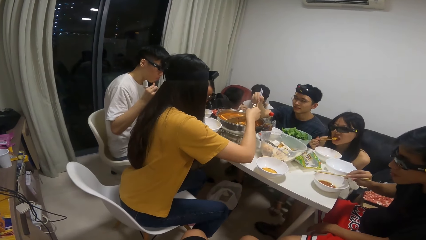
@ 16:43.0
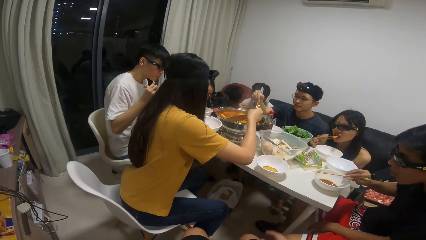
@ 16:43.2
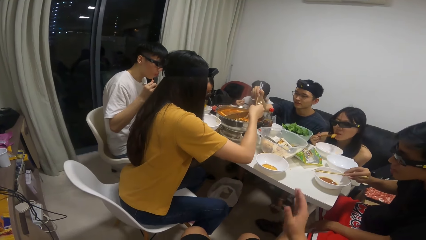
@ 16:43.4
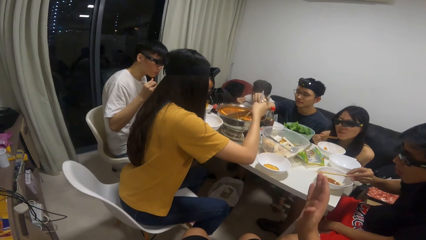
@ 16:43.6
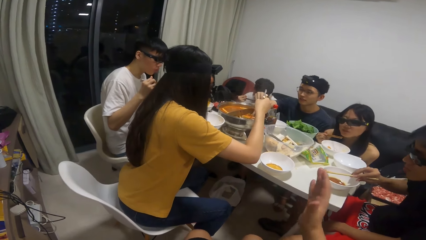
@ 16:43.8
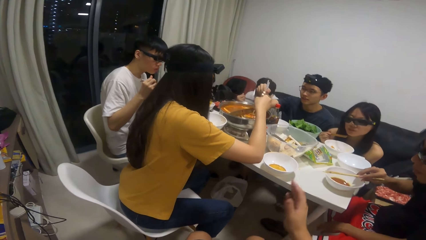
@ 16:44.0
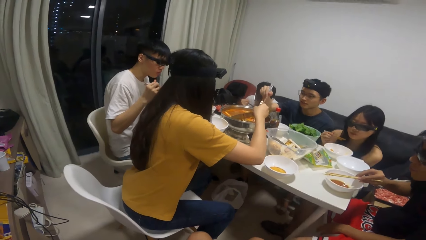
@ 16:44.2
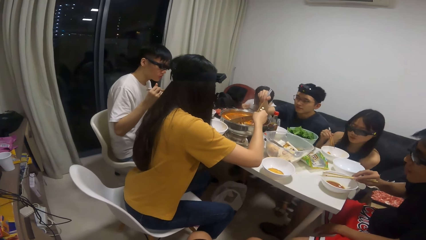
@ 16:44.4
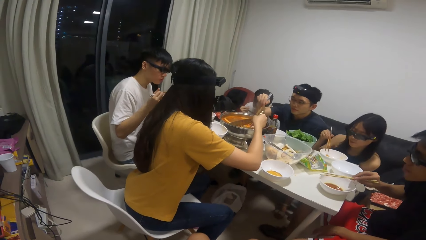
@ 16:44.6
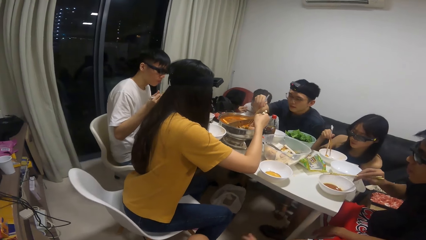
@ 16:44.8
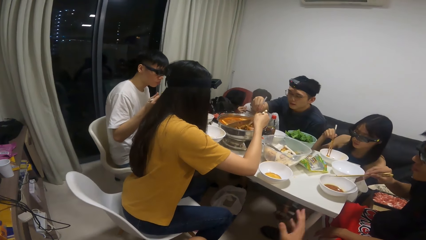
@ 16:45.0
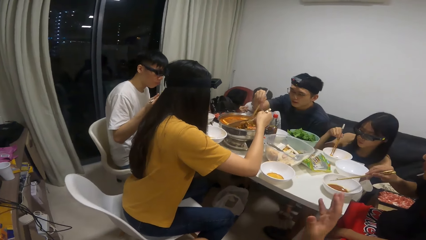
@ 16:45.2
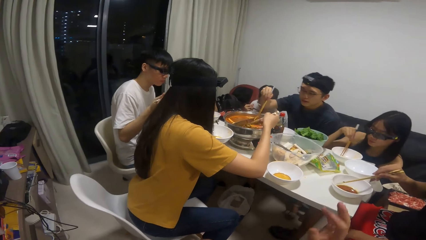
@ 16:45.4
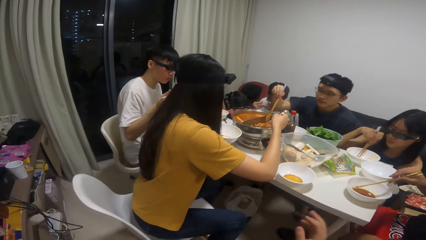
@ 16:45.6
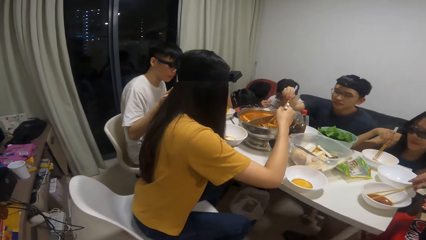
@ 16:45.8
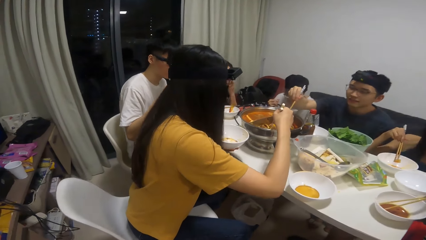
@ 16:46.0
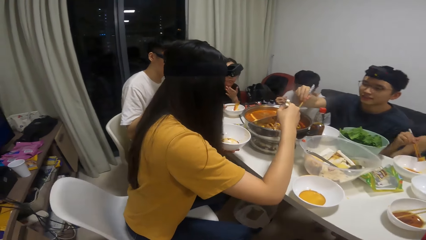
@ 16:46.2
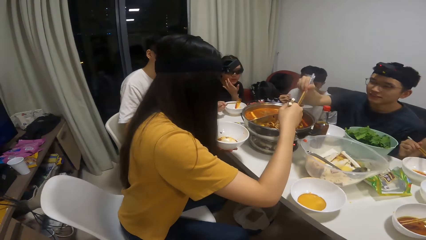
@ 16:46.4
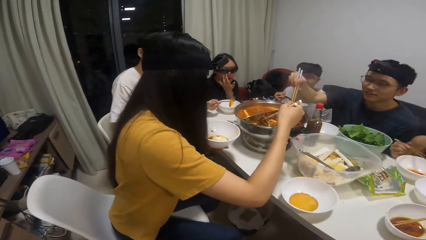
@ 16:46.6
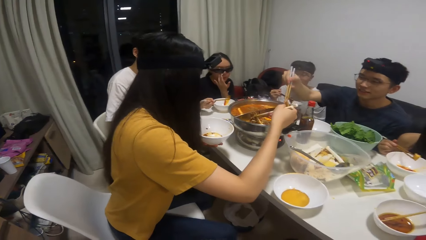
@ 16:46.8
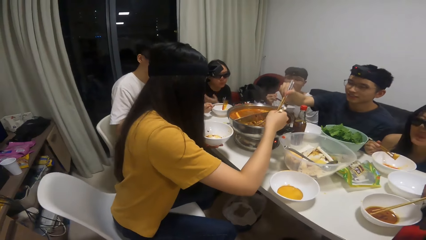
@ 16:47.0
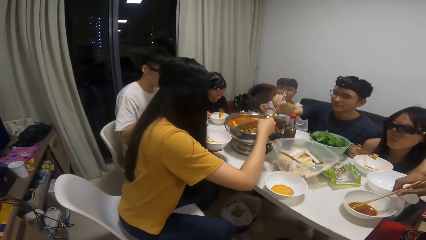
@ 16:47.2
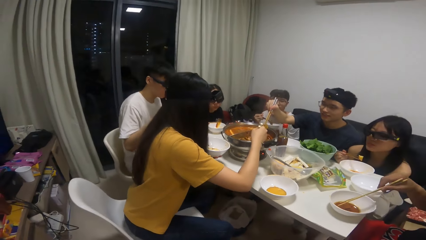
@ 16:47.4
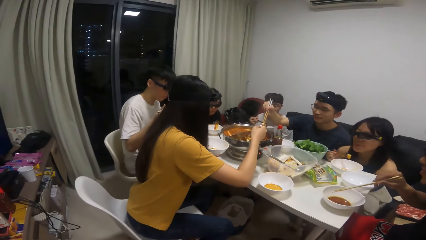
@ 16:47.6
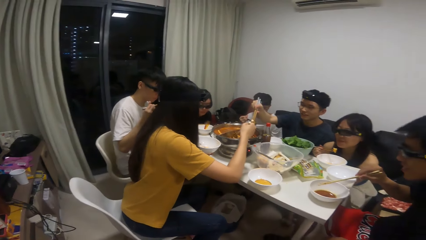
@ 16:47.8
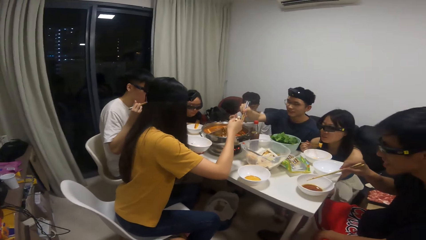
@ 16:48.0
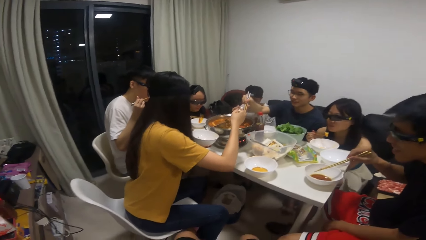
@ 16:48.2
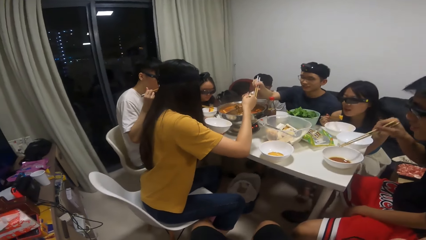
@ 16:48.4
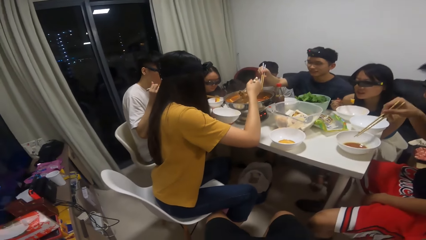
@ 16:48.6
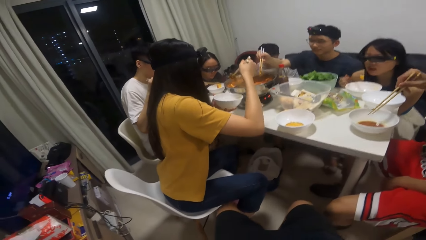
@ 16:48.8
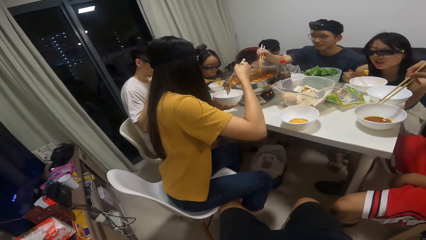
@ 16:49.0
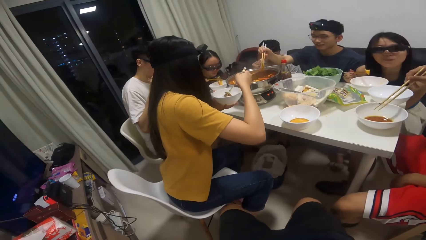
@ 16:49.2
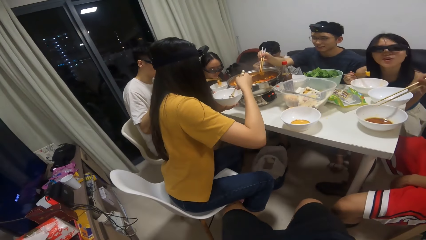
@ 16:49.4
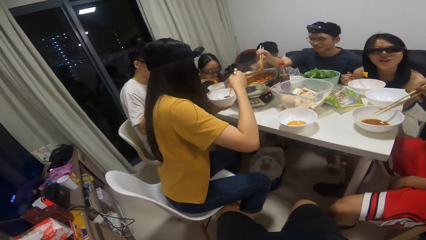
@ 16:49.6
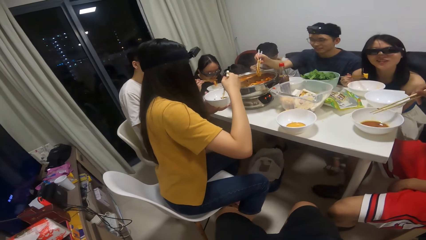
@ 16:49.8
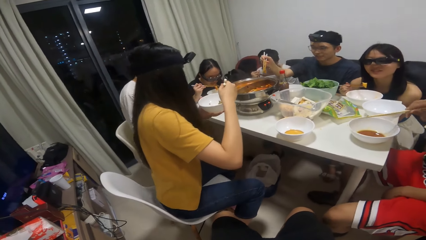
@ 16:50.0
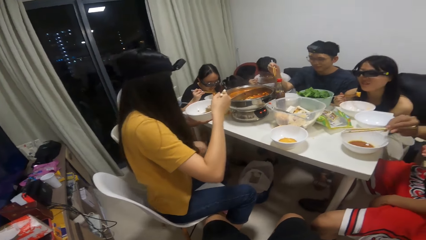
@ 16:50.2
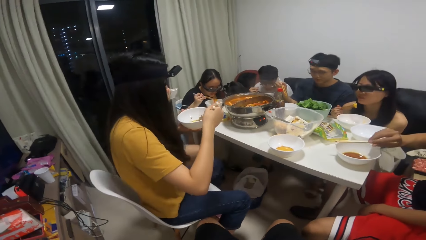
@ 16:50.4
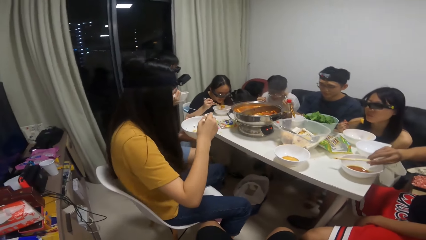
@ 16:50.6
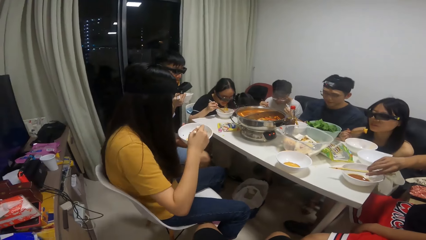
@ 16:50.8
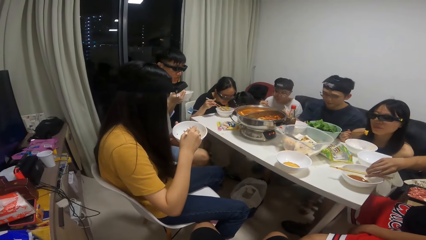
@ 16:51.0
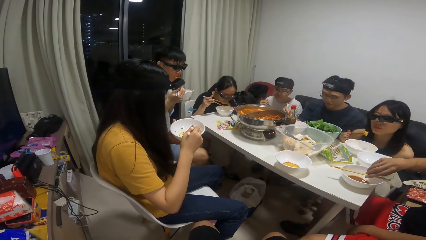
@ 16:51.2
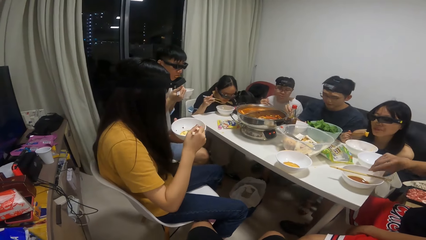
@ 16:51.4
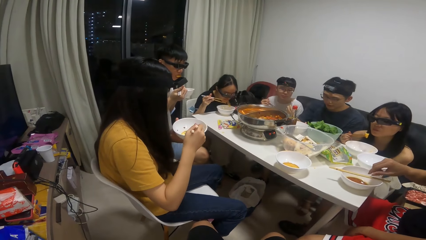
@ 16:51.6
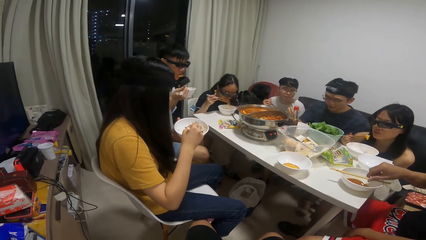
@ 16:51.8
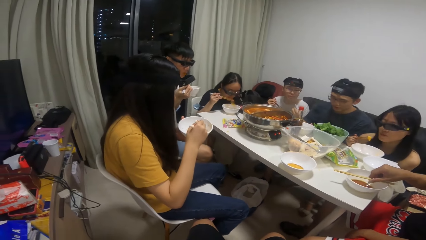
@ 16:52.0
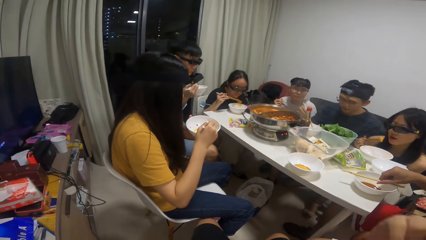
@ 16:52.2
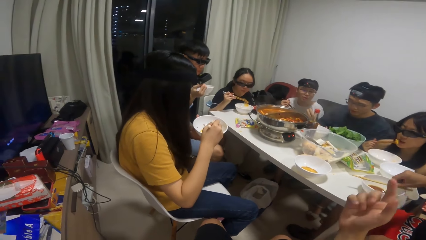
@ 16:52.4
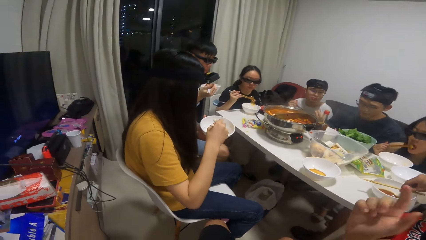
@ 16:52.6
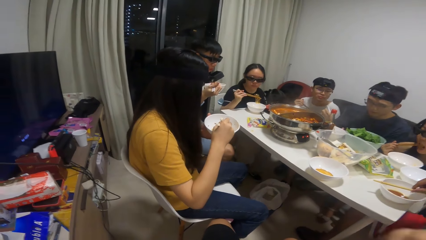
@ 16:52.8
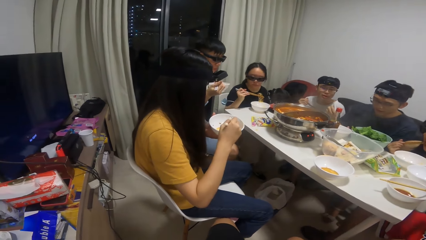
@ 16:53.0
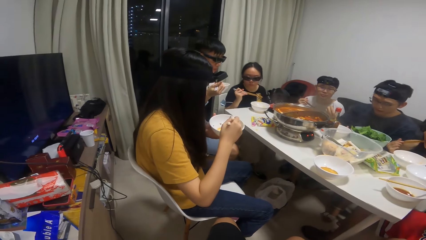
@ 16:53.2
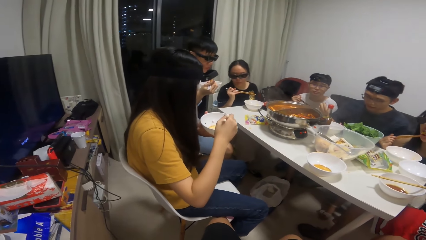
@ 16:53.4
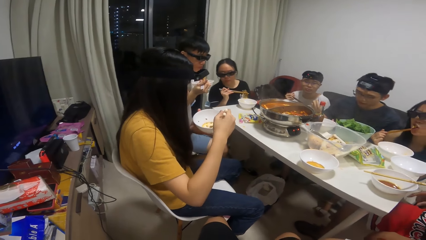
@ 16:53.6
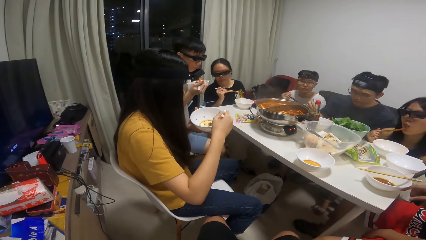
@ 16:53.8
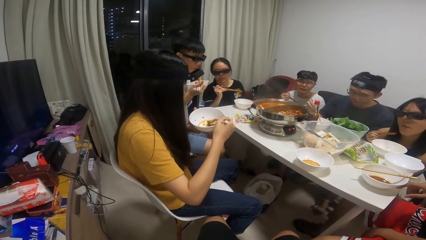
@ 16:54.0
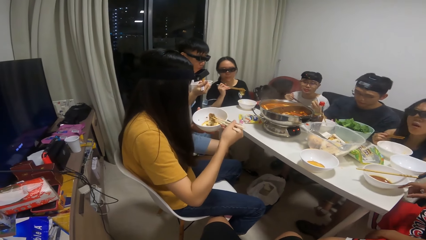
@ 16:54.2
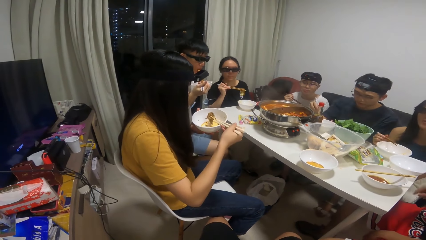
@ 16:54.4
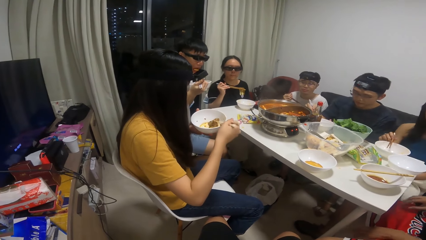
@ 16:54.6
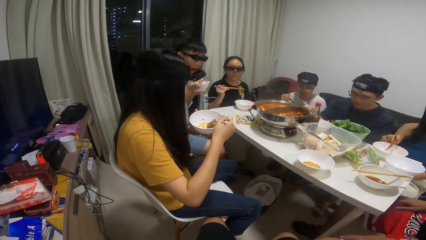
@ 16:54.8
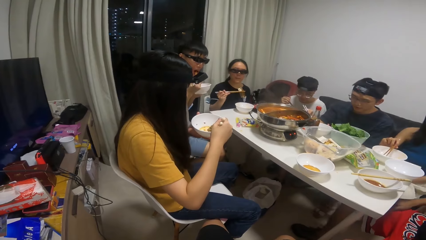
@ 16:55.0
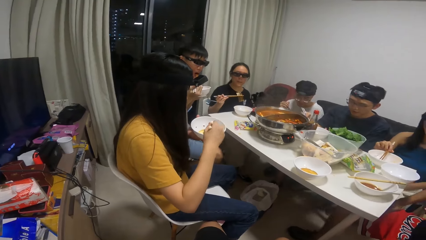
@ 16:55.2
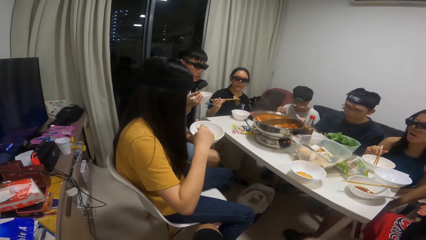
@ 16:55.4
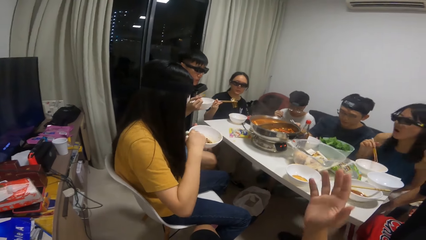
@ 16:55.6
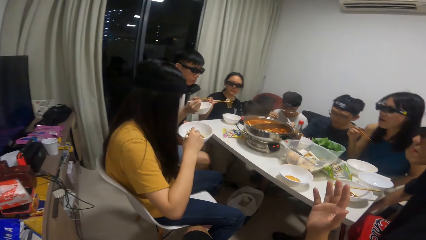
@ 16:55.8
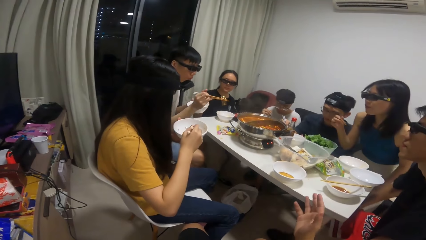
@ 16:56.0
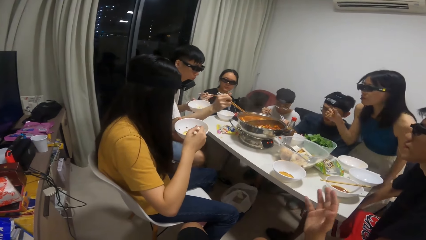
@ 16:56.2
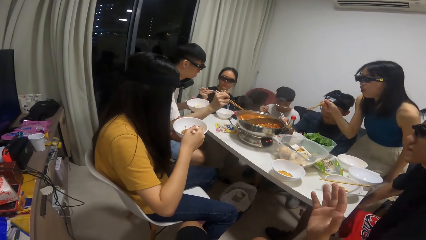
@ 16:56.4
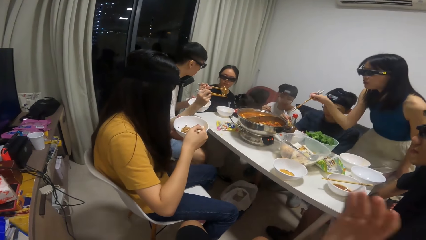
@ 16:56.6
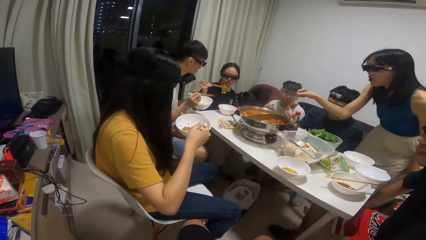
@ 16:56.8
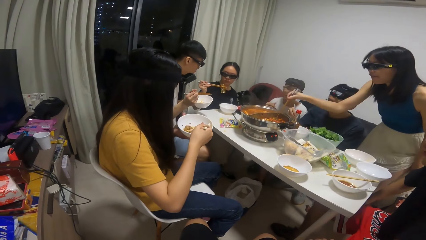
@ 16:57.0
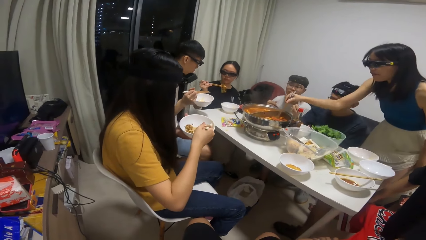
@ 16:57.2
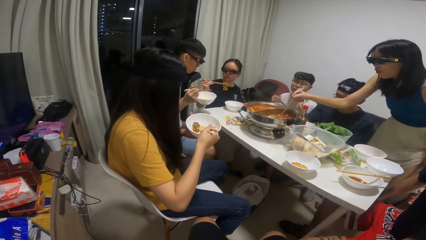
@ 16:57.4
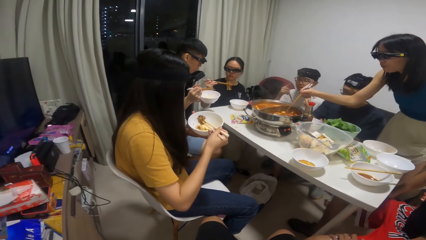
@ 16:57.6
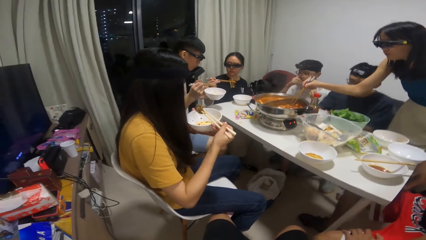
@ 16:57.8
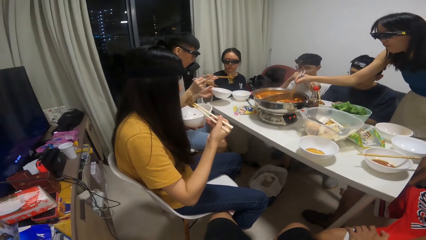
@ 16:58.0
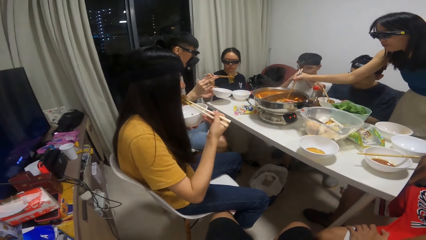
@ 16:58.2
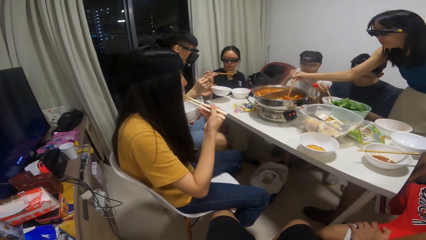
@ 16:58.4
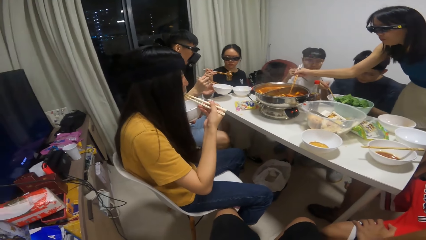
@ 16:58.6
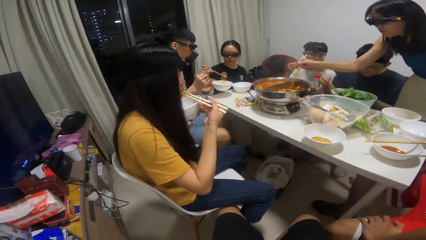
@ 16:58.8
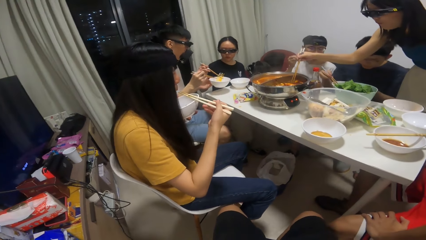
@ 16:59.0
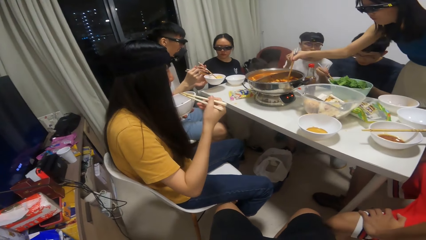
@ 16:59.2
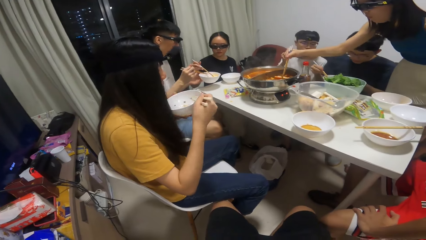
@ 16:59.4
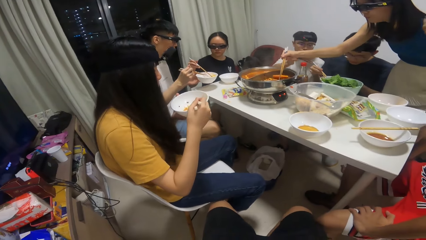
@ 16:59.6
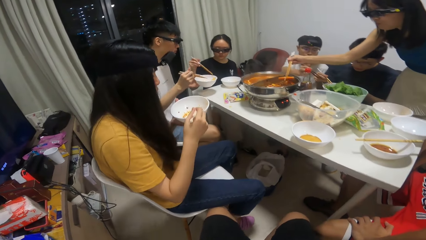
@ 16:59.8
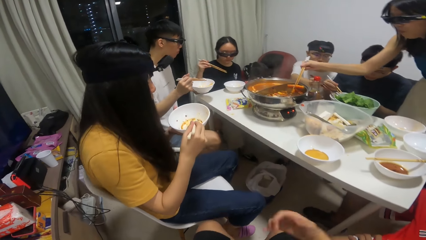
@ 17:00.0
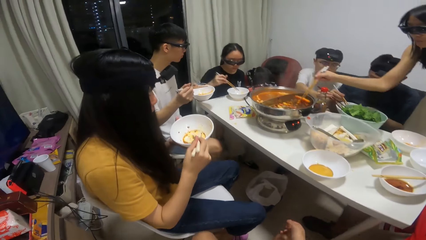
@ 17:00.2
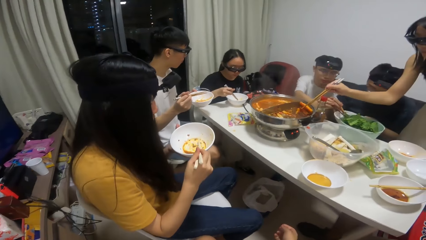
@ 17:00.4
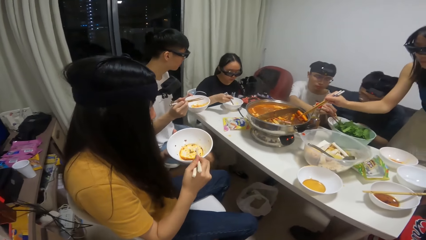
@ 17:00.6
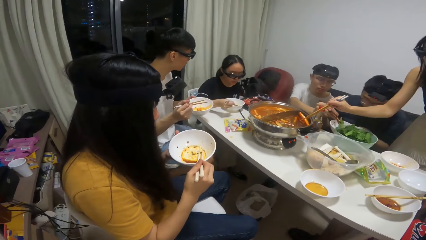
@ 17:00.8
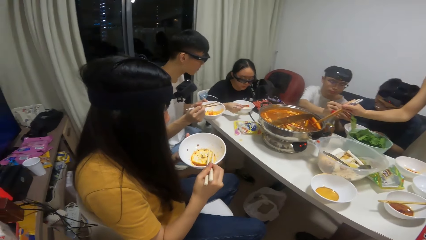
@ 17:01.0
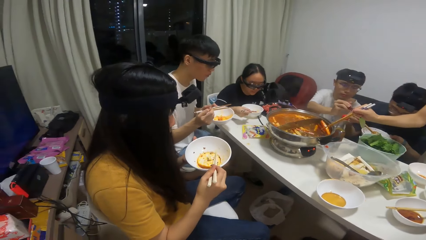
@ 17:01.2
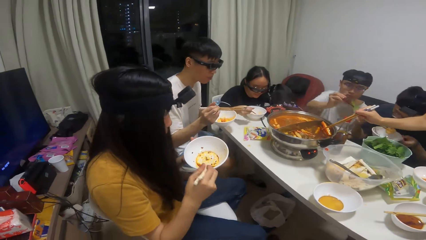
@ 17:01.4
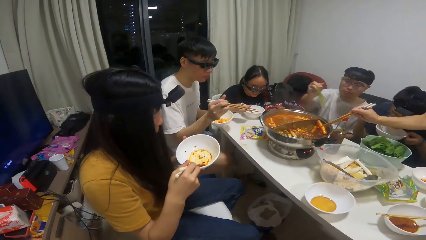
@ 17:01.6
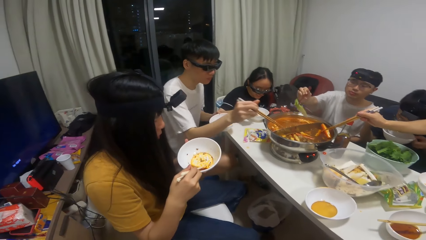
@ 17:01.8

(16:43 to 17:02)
A man eats the food from the plate with the chopstick. The camera wearer talks to a person. A woman takes some food from the pot of soup on the table with the chopsticks. Another man takes some food from the pot of soup on the table with the chopsticks. The first woman puts the food into the plate in her hand. Another woman eats the food from the plate with the chopstick. The second man puts the food into the plate on the table. A third man puts the chopsticks on the plate on the table. A third woman eats the food from the plate with the chopstick. The first woman eats the food from the plate with the chopstick. The second woman puts some food into the plate for the first man. The third woman takes some food from the pot of soup on the table with the chopsticks. A fourth man takes some vegetable from a bowl on the table.
